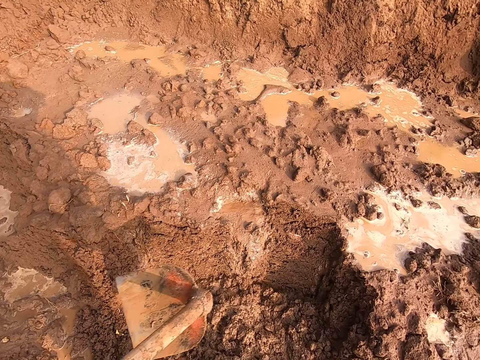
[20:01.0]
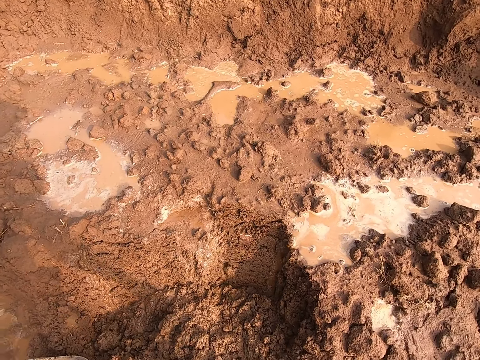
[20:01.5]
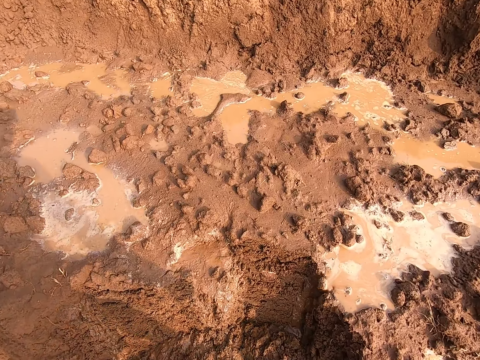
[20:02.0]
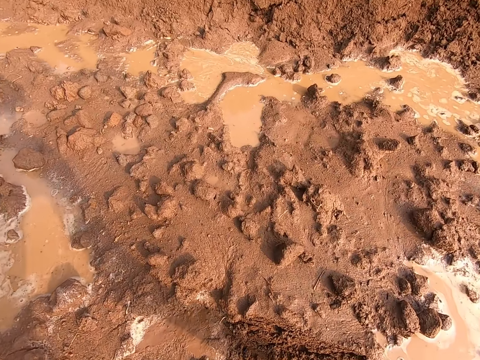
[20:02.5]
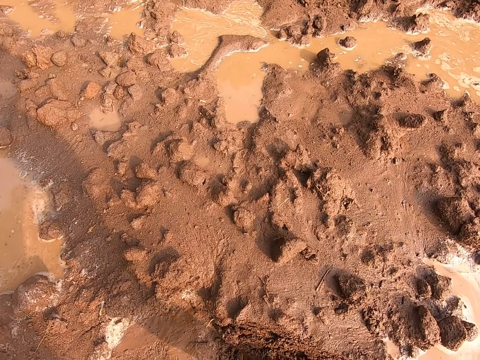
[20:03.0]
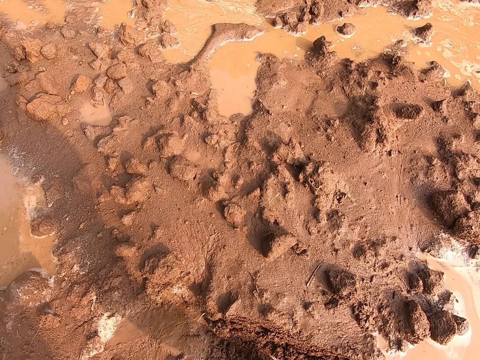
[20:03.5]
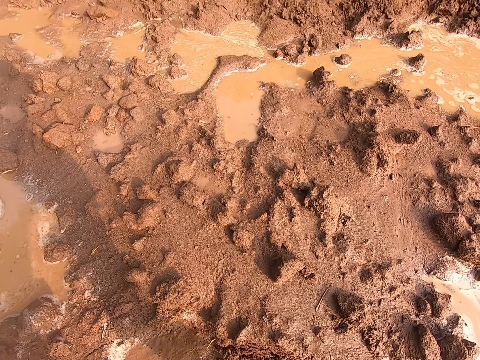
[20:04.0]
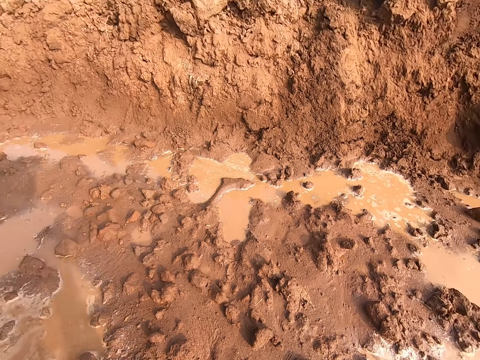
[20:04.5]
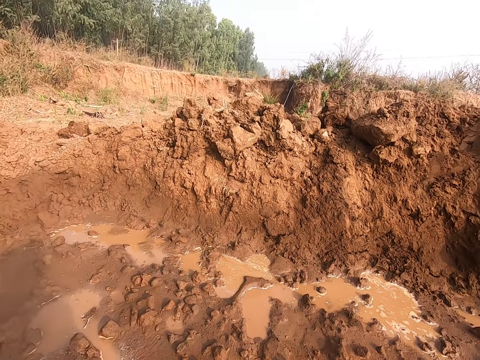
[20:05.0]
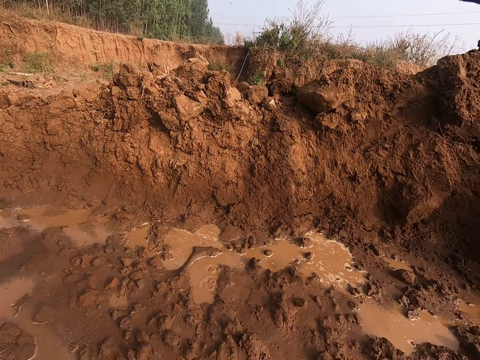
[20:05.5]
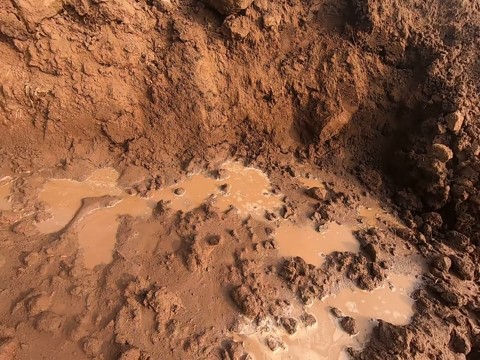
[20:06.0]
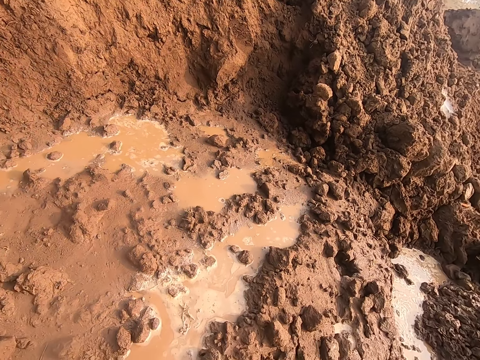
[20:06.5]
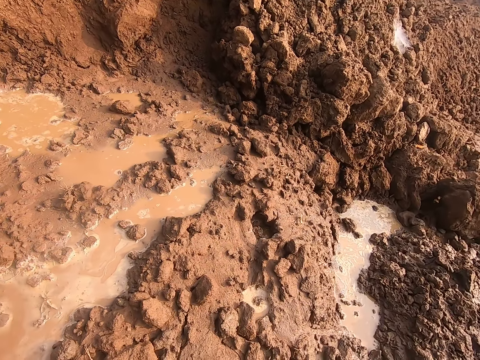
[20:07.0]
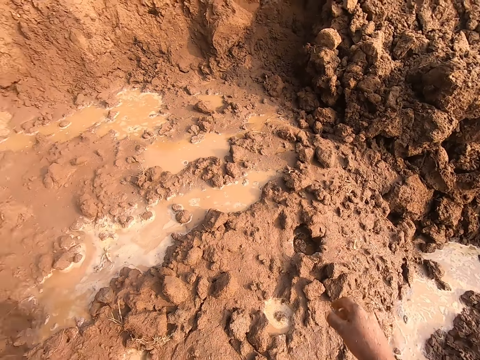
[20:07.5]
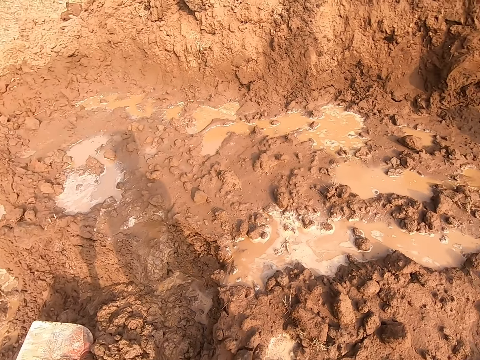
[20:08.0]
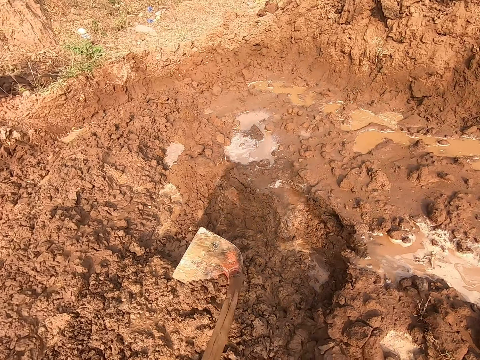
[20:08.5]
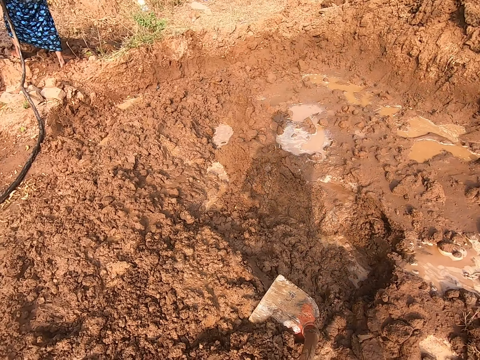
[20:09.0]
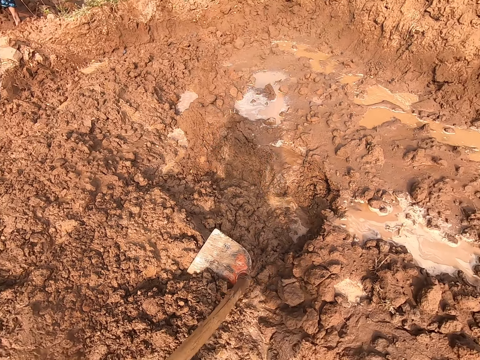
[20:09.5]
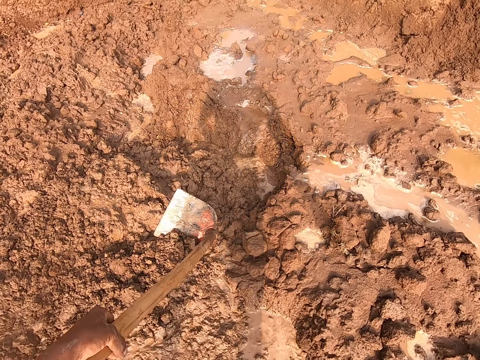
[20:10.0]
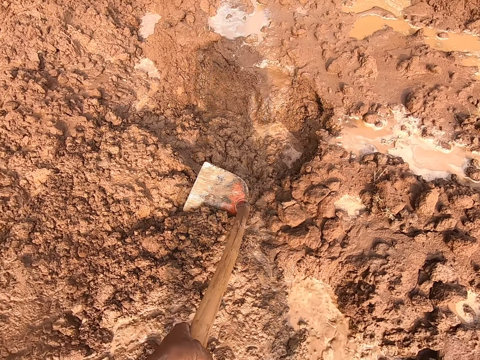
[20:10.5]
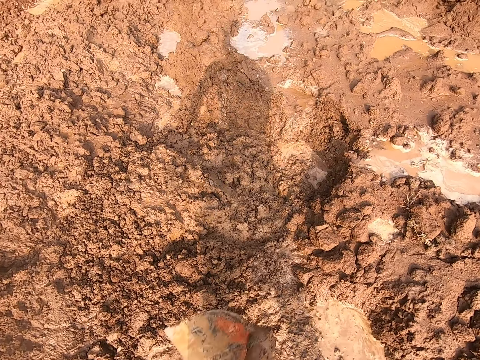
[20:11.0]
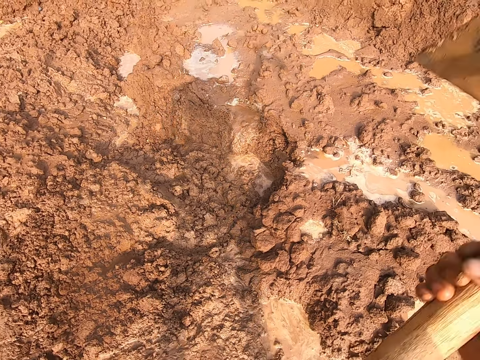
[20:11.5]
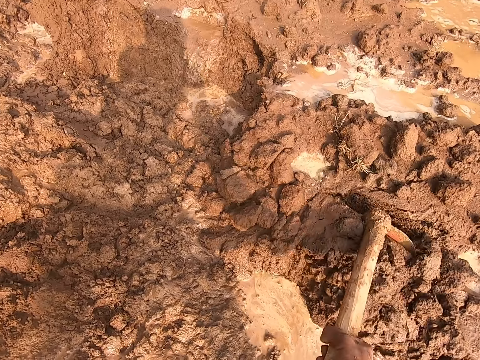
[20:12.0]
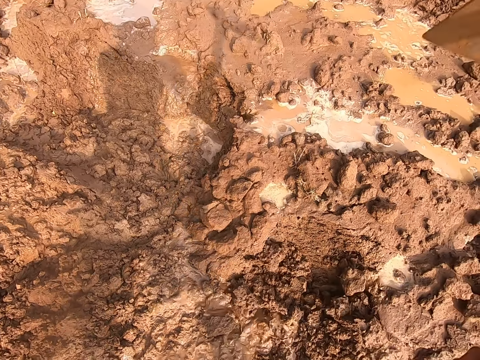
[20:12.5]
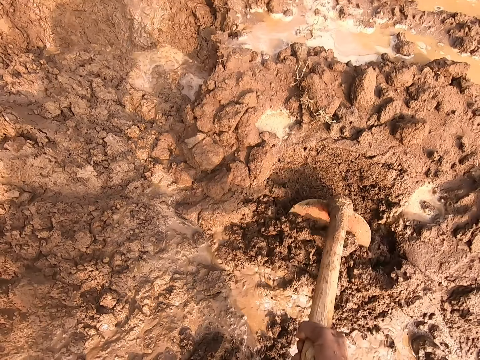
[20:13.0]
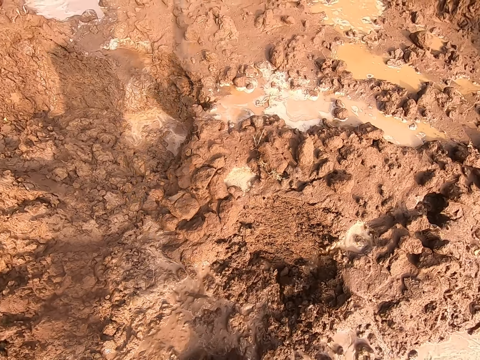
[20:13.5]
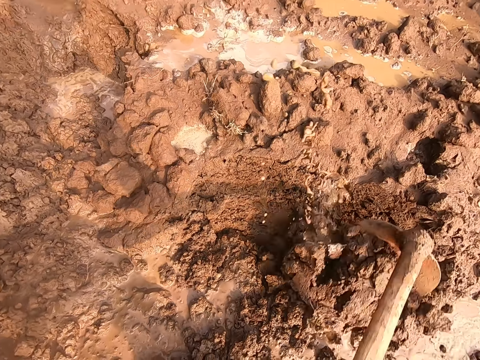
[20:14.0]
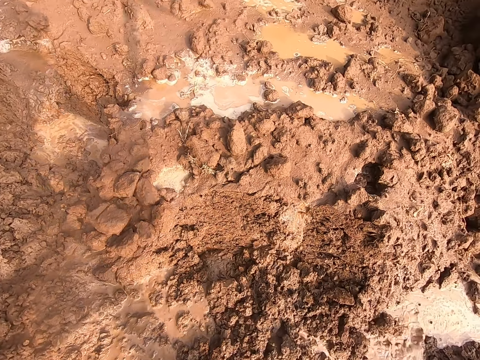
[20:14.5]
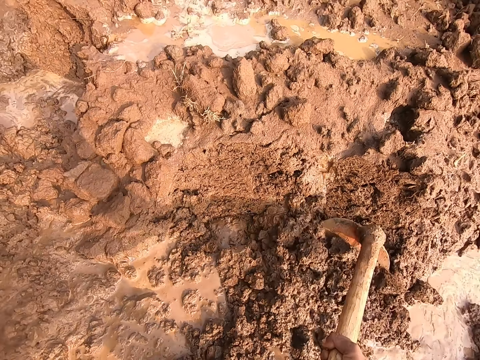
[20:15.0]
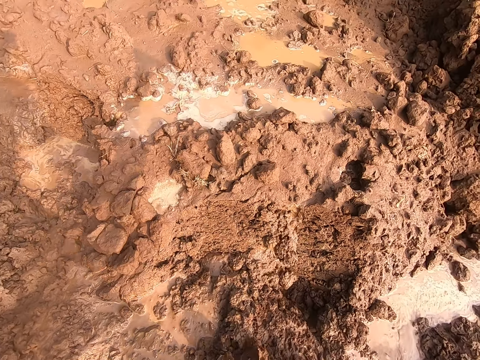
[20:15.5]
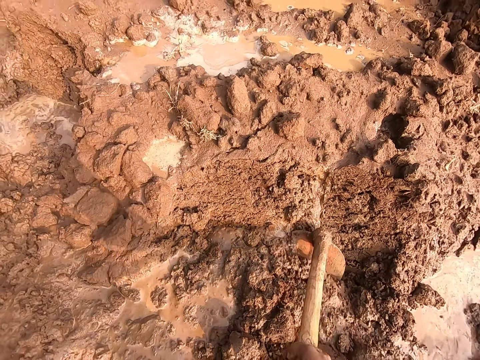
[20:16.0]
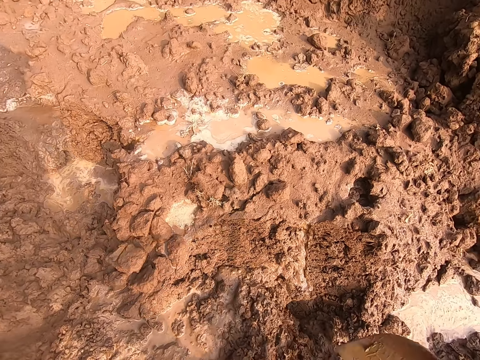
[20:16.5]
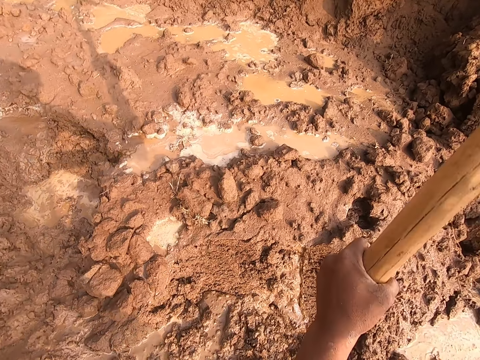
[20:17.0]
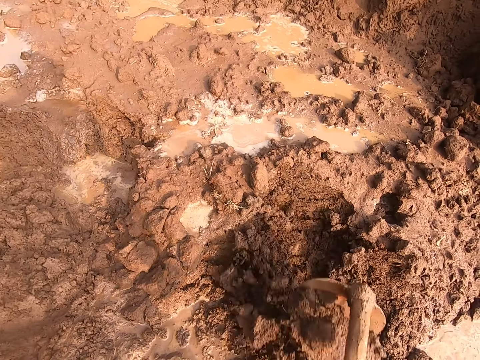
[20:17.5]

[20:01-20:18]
The camera wearer picks a stone from the sand. He throws the stone away with his right hand. He pulls a hoe. He digs the heap of sand with the hoe in his hands.

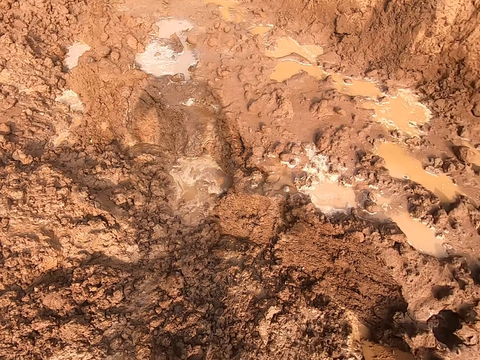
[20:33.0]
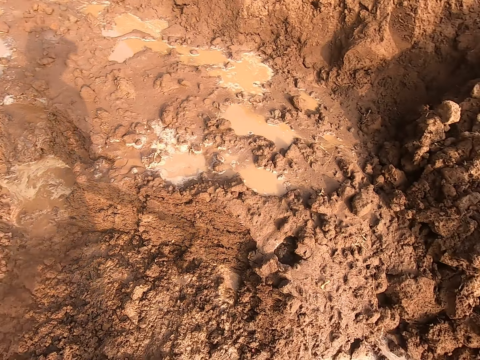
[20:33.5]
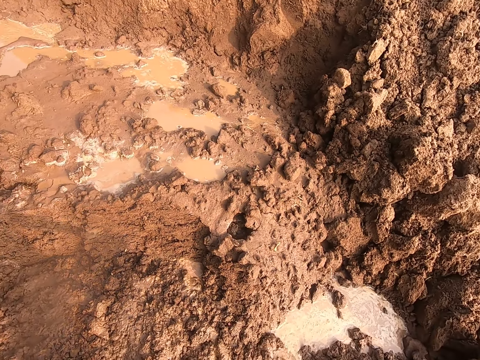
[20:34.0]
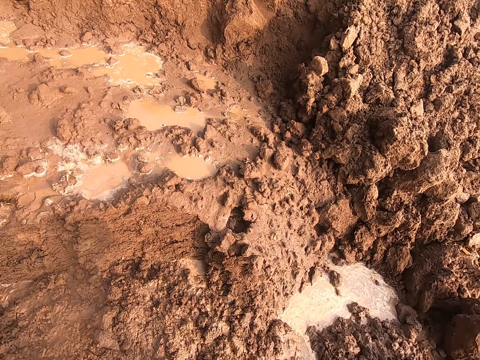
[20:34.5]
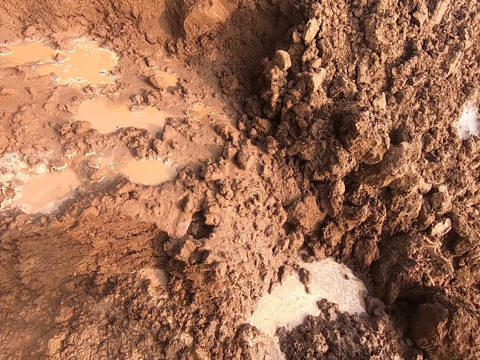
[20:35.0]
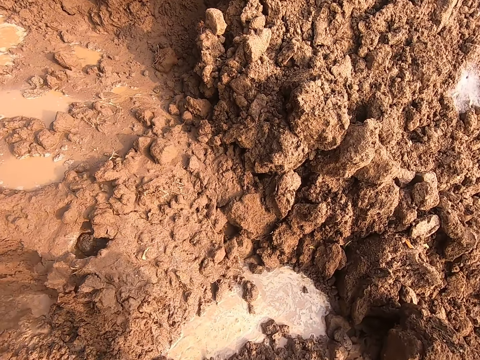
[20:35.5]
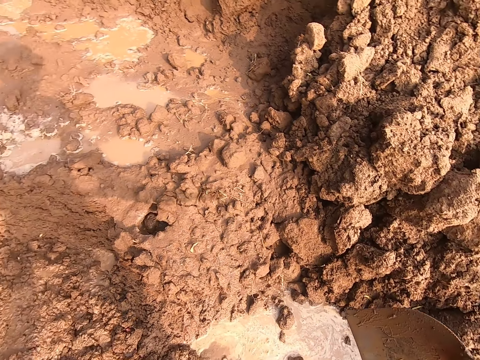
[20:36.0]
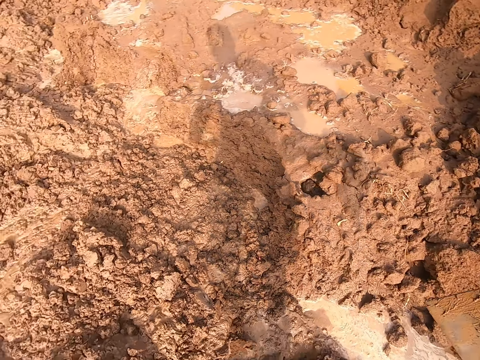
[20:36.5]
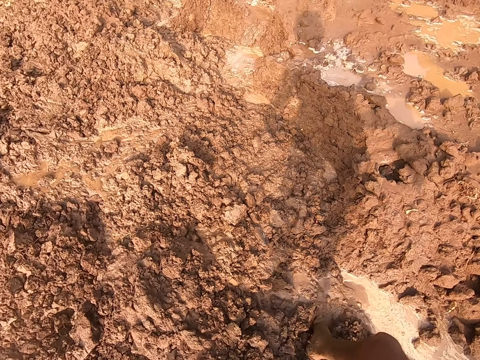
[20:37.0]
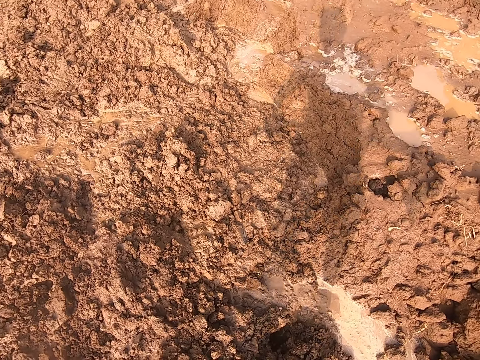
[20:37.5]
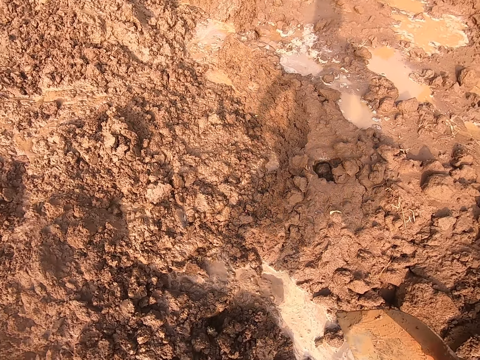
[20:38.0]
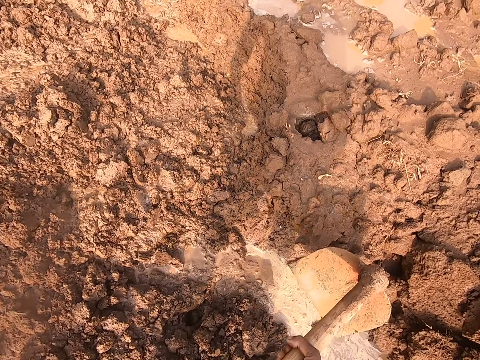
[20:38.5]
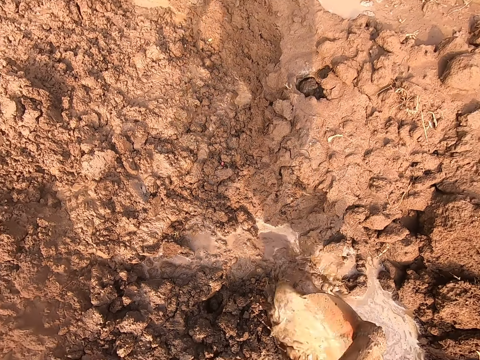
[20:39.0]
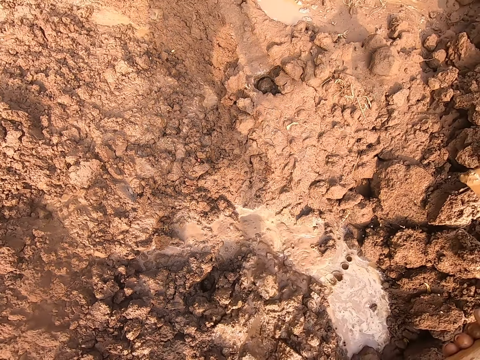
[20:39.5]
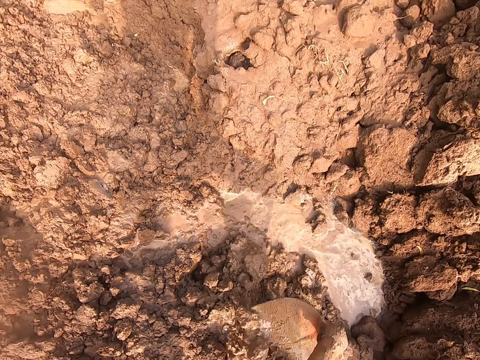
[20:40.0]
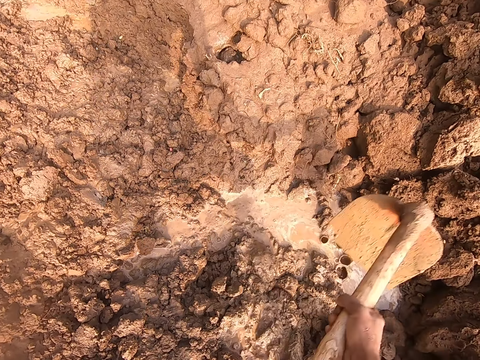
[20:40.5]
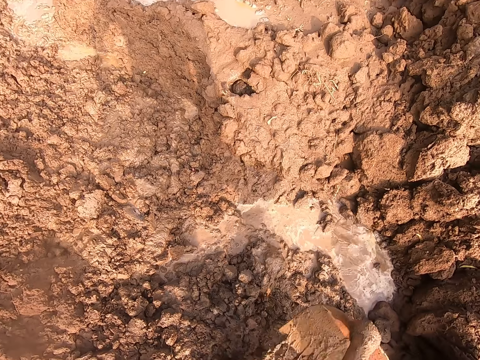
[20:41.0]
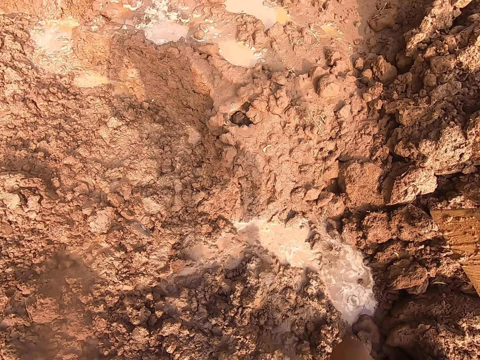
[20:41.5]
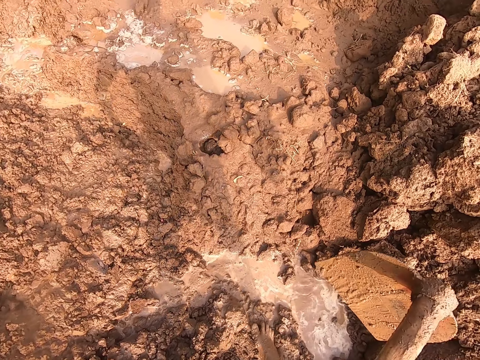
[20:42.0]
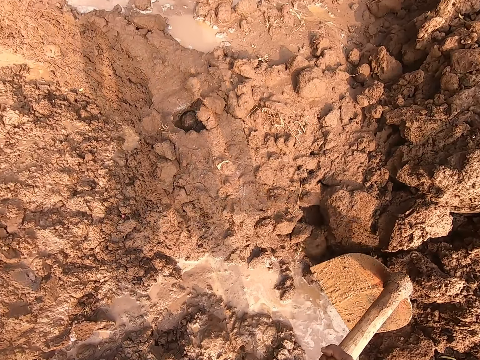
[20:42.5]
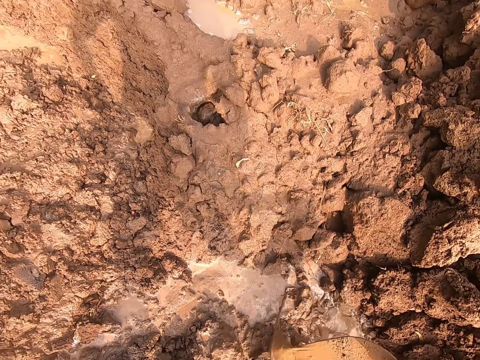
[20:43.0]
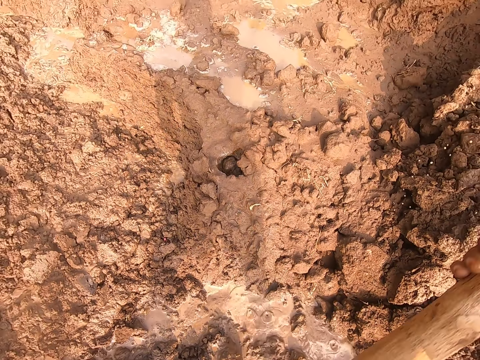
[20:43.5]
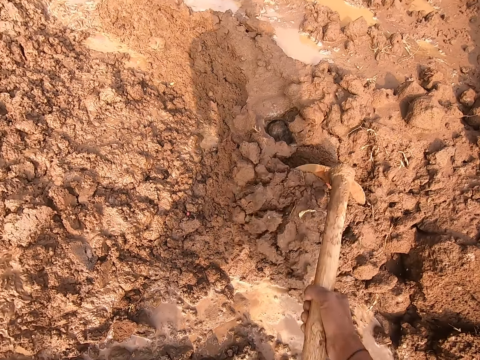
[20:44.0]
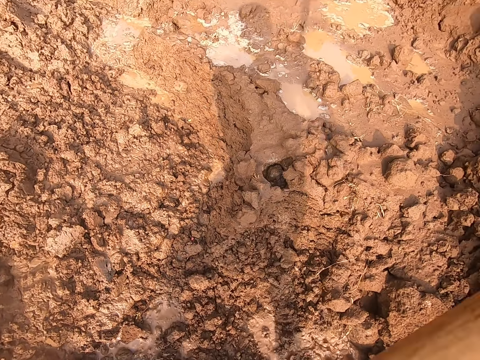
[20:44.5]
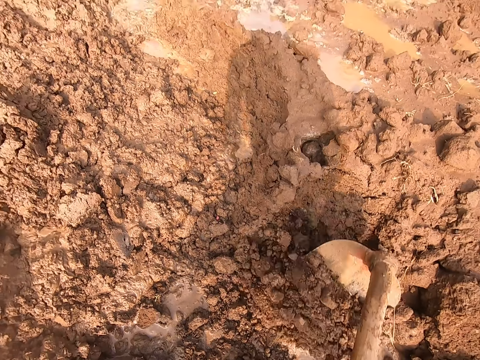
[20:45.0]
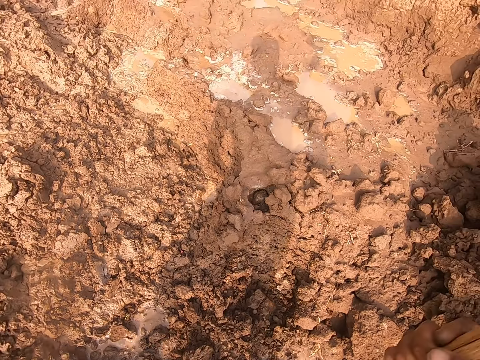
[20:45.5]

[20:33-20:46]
The camera wearer moves. He scoops water from the ground with the hoe in his hands. He digs the heap of sand with the hoe in his hands. He scoops water from the ground with the hoe in his hands. He steps forward. He scoops water from the ground with the hoe in his hands again. He digs the sand with the hoe.
